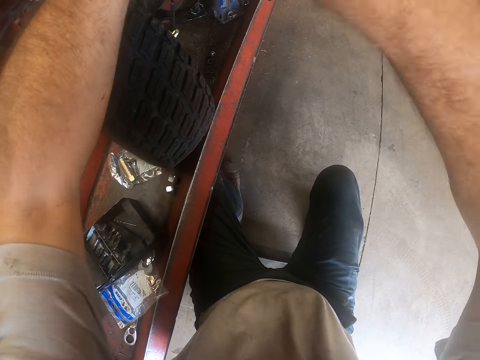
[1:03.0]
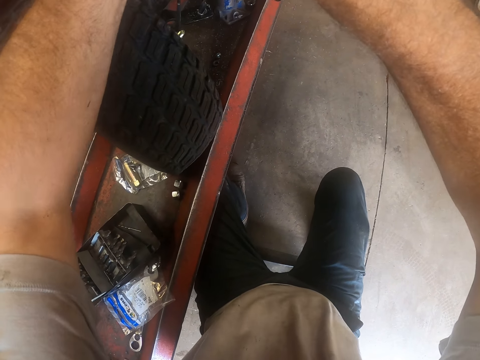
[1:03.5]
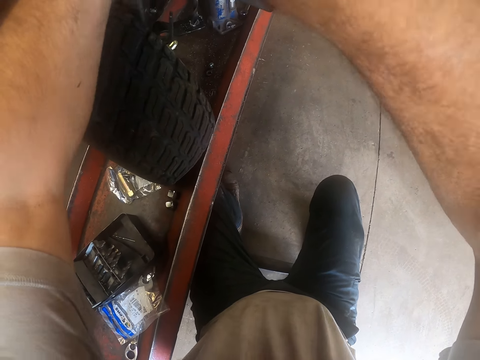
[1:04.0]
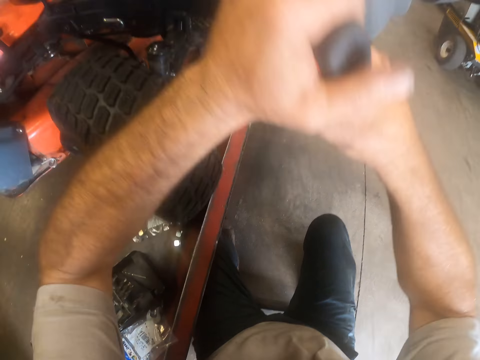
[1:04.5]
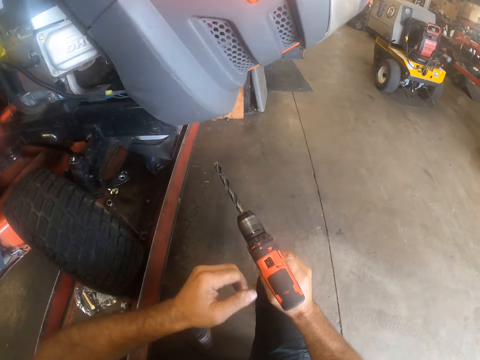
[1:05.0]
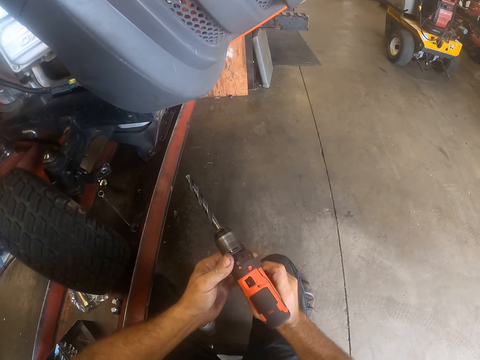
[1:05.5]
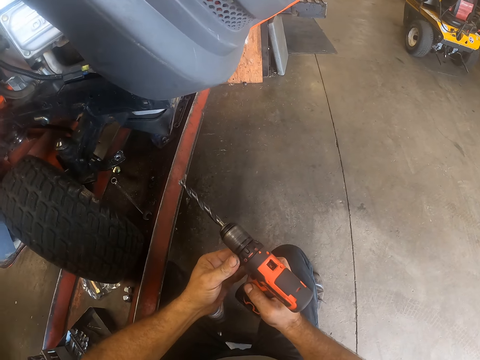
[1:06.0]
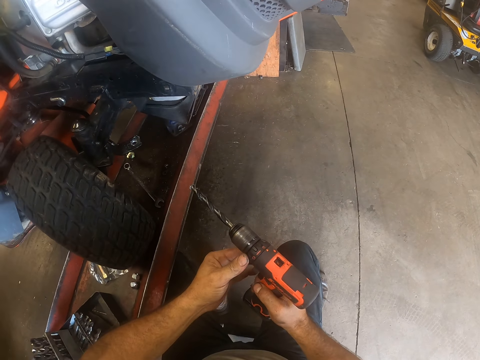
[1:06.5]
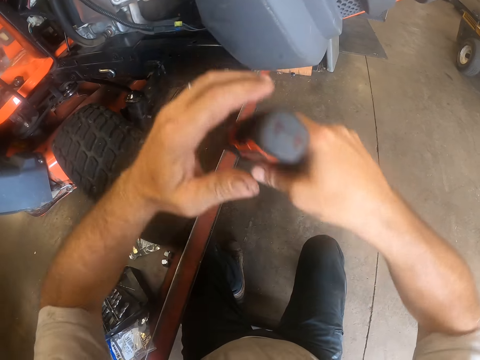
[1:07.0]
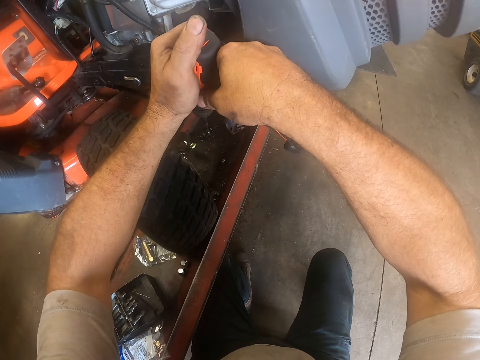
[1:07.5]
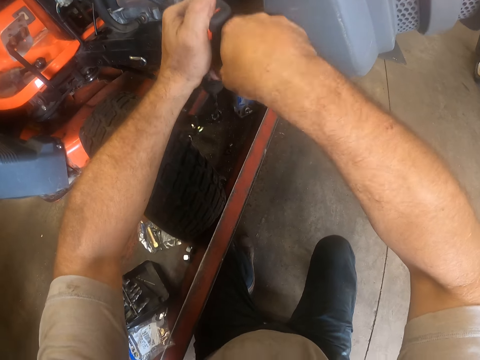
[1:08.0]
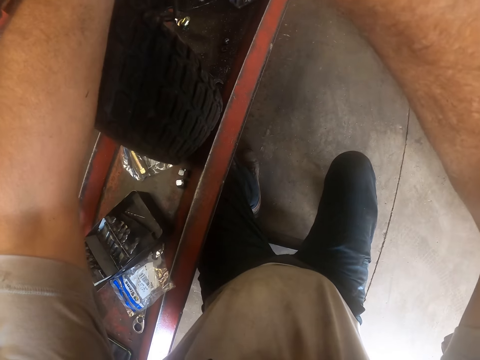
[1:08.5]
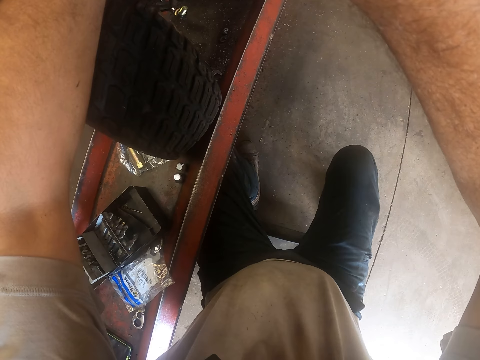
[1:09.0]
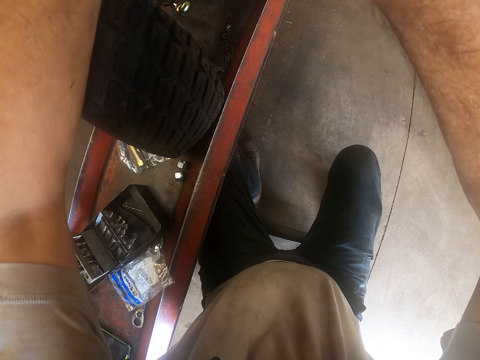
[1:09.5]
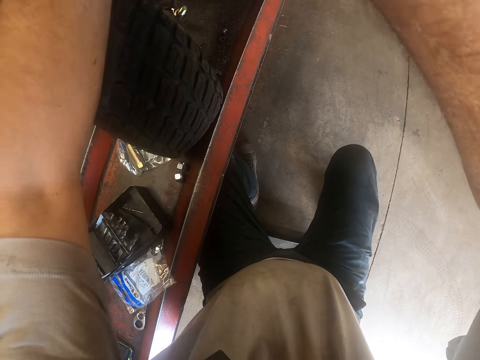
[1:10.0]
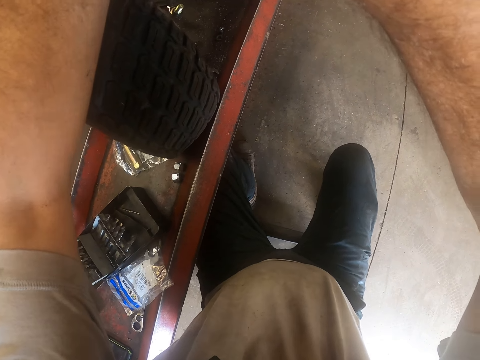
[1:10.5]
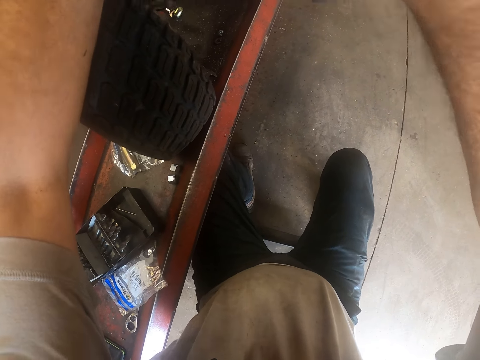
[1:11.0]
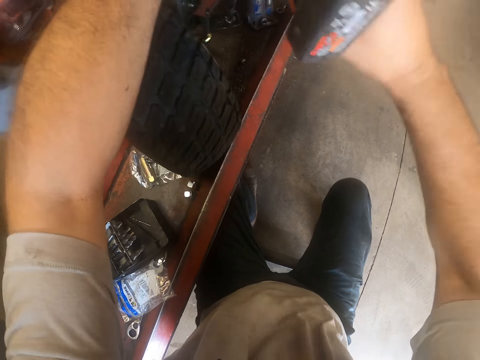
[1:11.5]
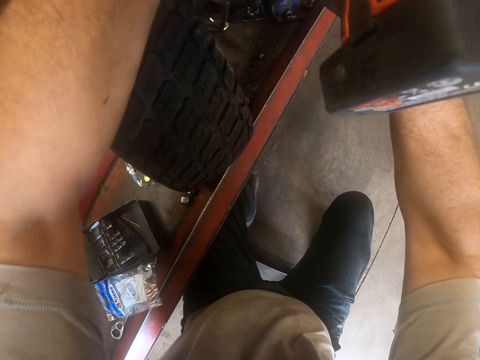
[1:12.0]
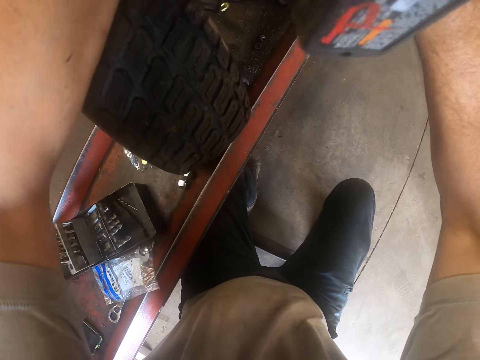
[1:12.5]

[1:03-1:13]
The camera wearer removes the cordless drill machine from the lawn mower on the lift with his right hand. He tightens the drill chuck of the cordless drill machine in his right hand with his left hand. He drills the lawn mower on the lift with the cordless drill machine in his hands.

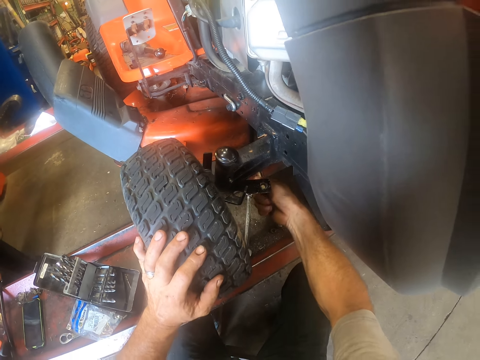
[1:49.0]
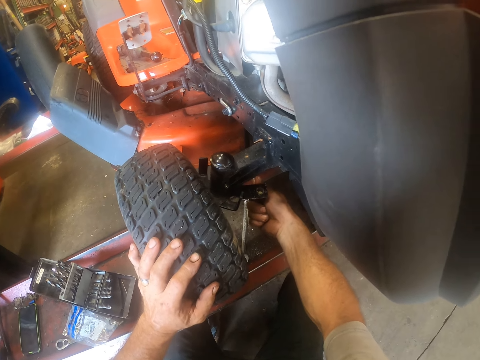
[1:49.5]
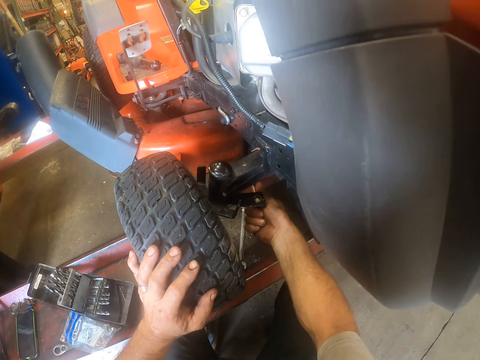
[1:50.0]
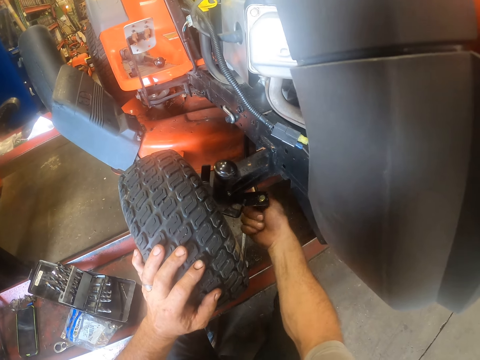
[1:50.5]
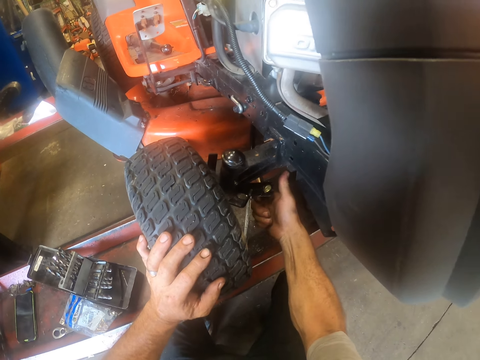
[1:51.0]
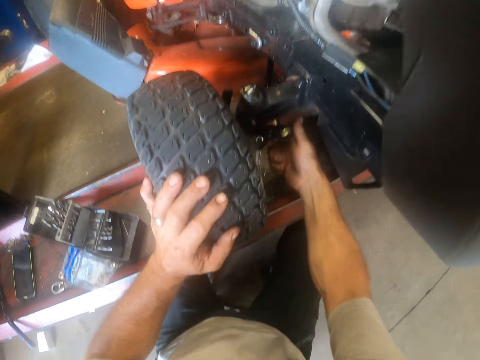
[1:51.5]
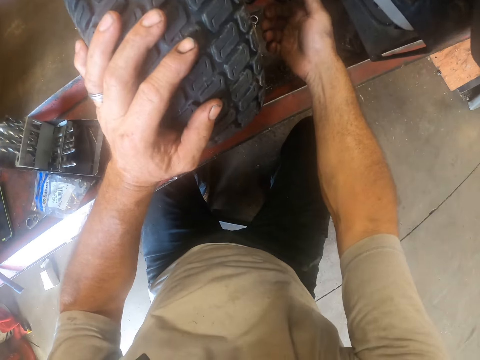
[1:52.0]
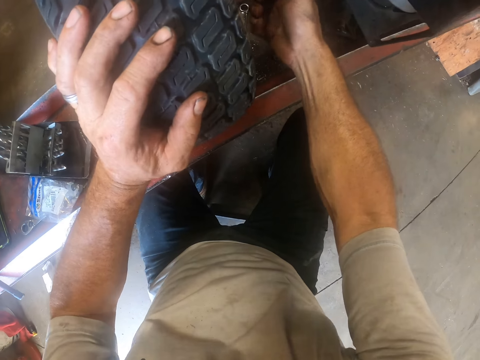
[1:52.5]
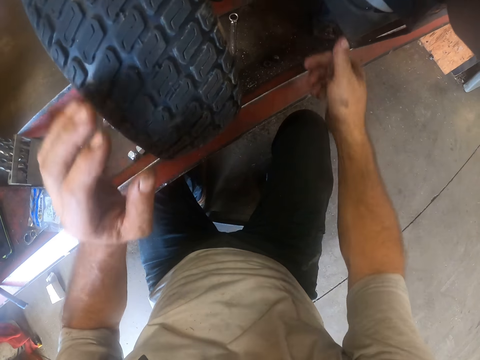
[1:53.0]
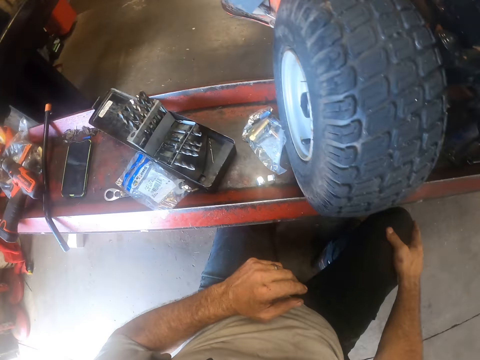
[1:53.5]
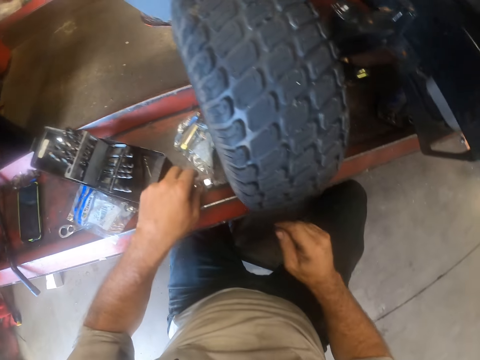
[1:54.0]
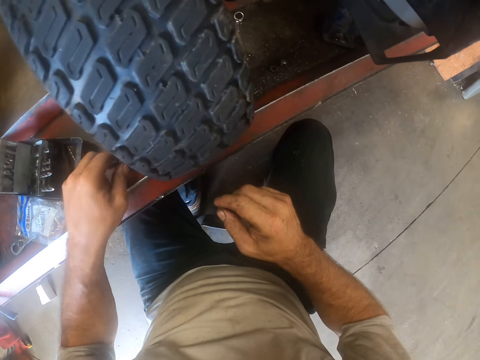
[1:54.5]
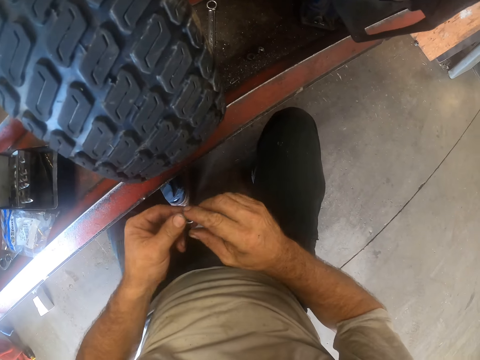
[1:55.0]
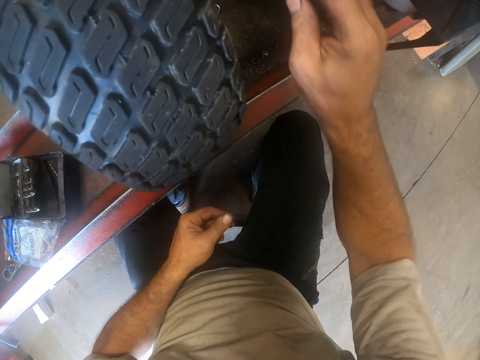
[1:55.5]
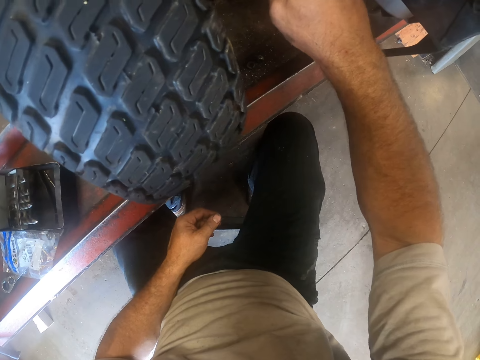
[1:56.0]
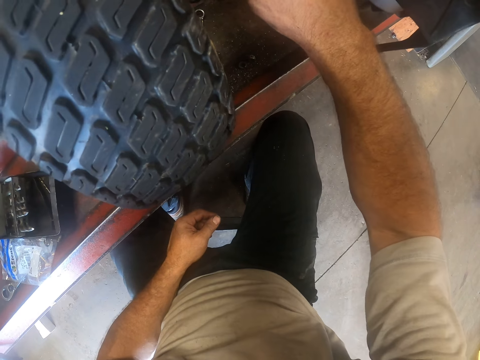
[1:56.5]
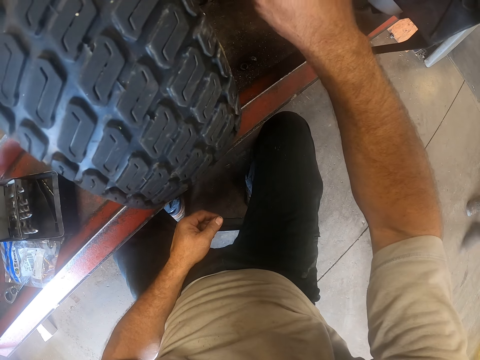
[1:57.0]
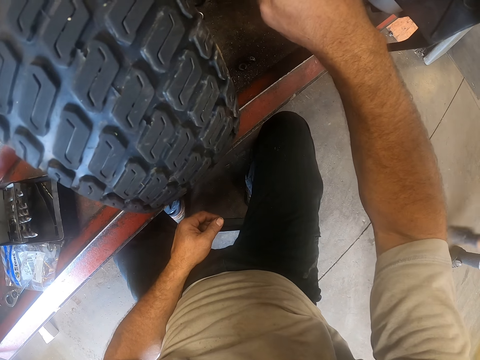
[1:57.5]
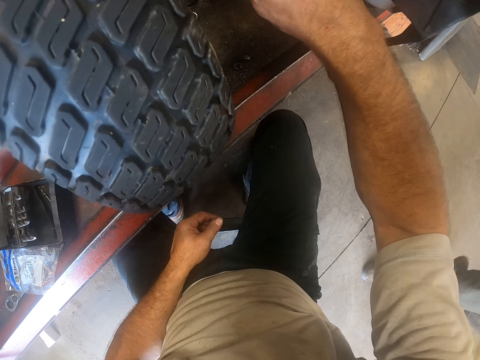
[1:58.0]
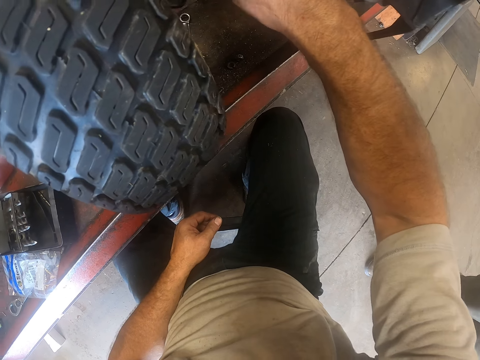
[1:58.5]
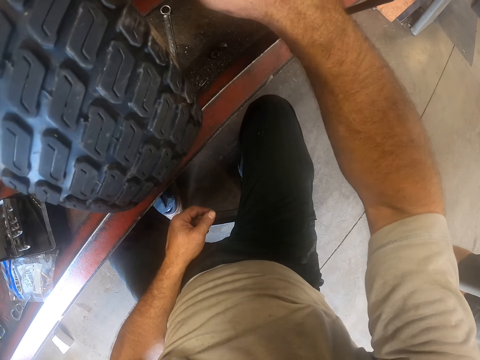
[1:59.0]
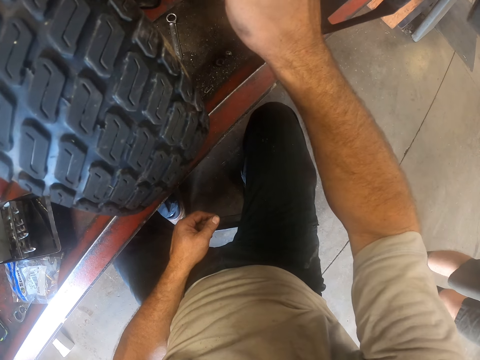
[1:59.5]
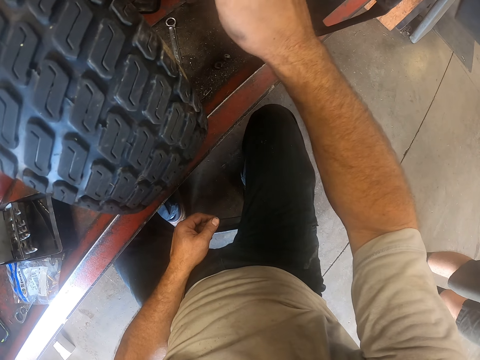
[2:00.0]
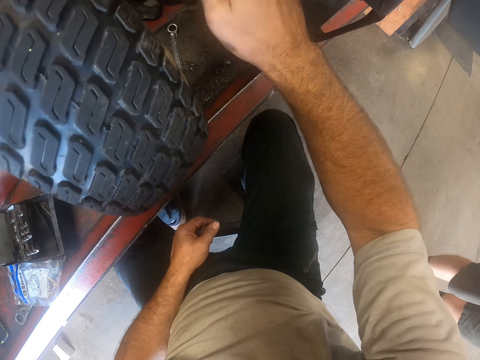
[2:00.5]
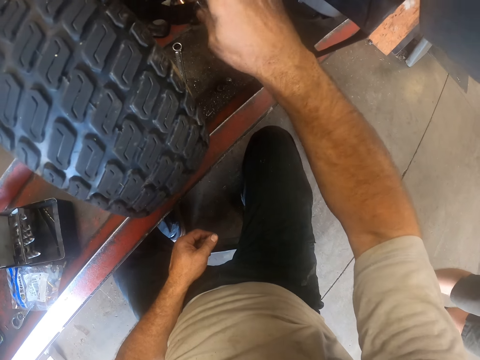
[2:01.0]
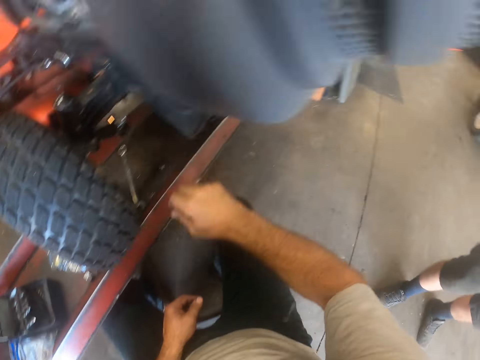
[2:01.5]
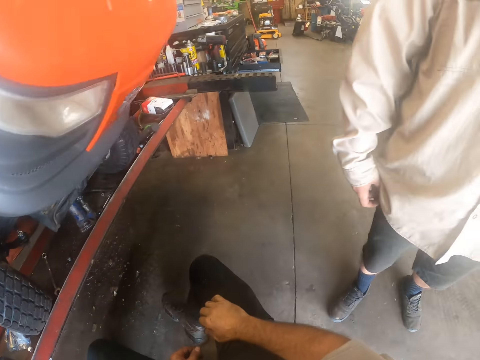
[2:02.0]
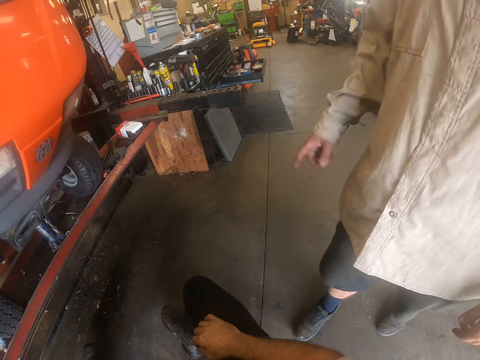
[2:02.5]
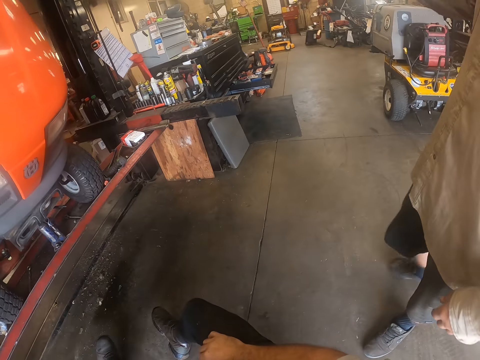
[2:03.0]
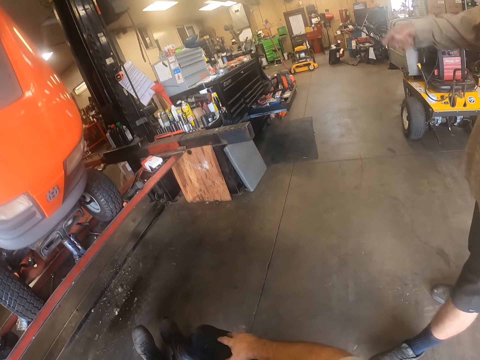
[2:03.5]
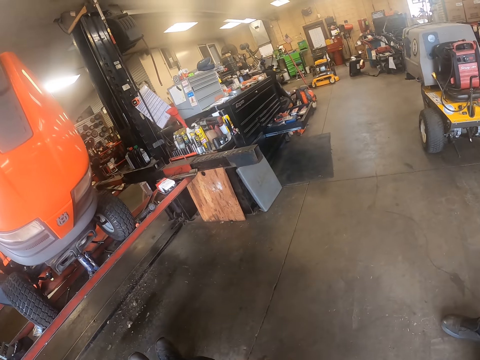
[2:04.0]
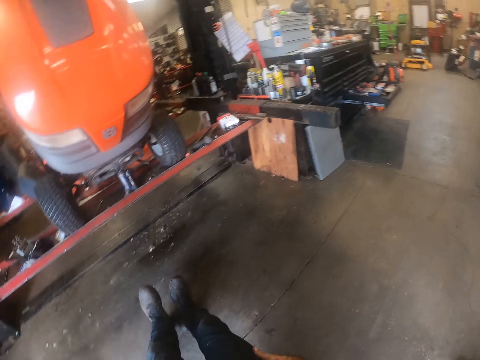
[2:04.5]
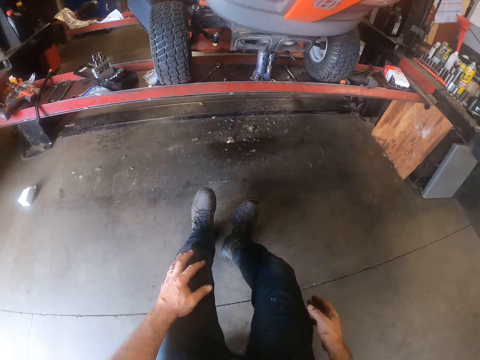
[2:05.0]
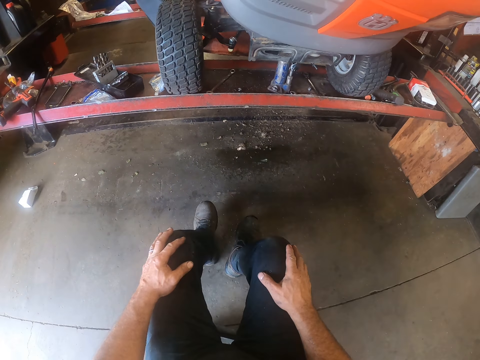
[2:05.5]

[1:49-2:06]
The camera wearer pulls a metal in the lawn mower engine. He picks up a screw on the lift with his left hand. He passes the screw in his left hand to his right hand. He screws the screw on the hose under the lawn mower on the lift in a hole on the lawn mower with his right hand. He interacts with a man.
